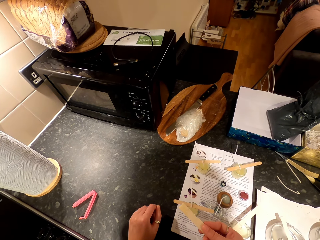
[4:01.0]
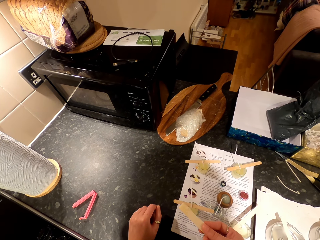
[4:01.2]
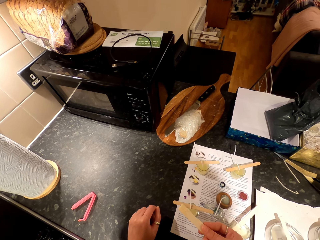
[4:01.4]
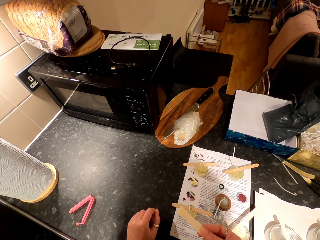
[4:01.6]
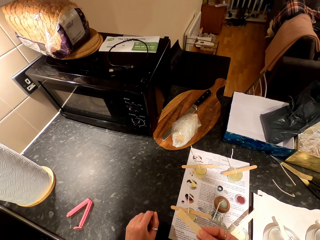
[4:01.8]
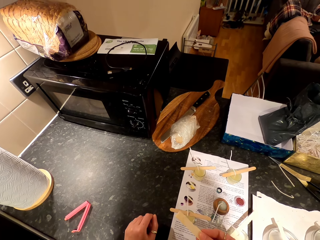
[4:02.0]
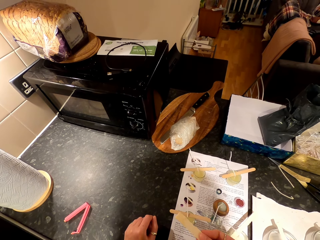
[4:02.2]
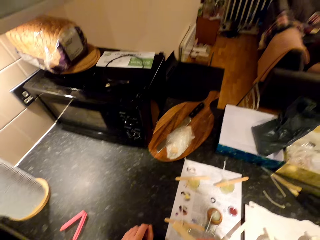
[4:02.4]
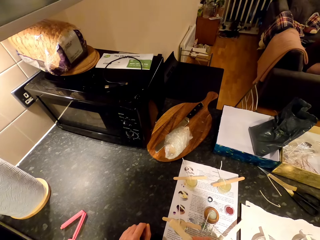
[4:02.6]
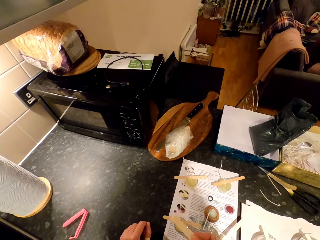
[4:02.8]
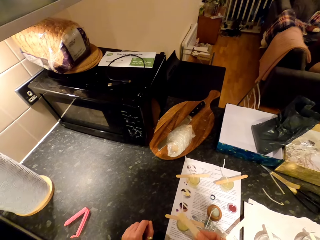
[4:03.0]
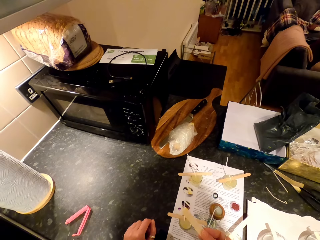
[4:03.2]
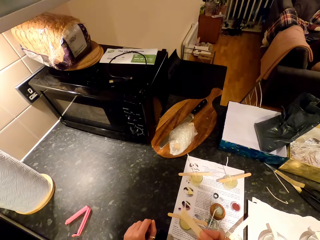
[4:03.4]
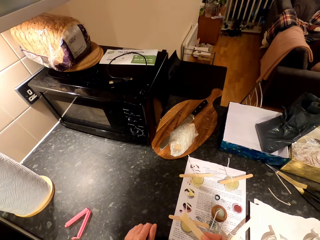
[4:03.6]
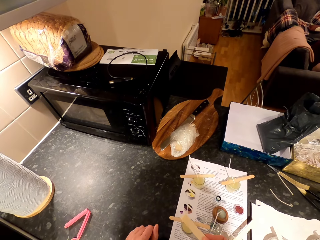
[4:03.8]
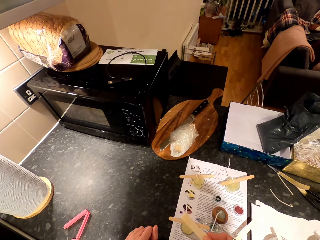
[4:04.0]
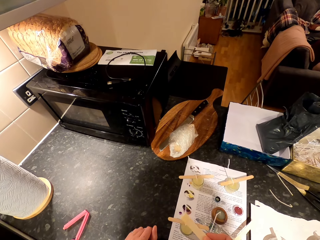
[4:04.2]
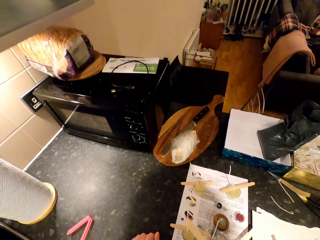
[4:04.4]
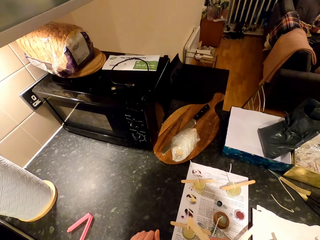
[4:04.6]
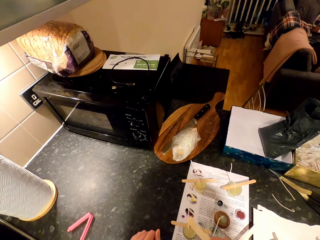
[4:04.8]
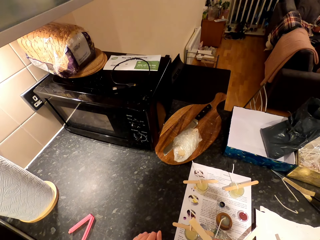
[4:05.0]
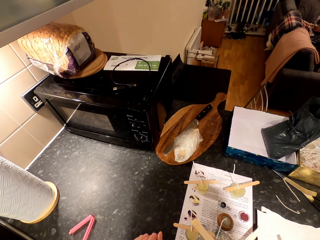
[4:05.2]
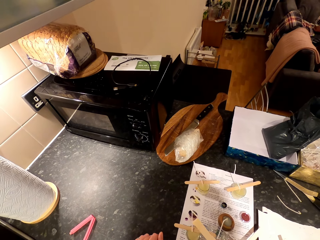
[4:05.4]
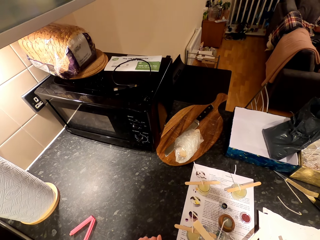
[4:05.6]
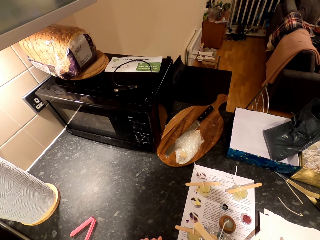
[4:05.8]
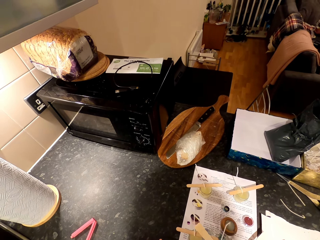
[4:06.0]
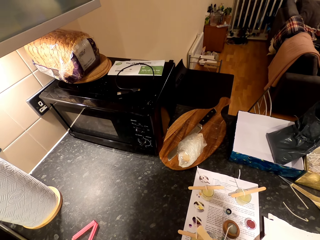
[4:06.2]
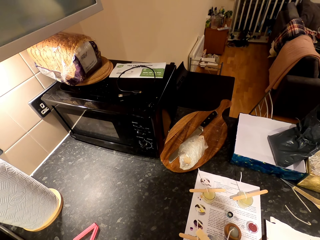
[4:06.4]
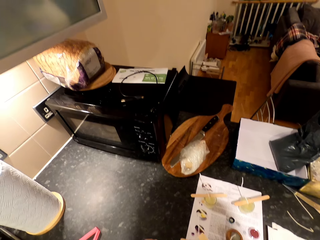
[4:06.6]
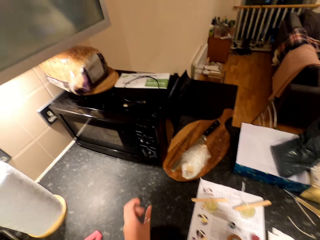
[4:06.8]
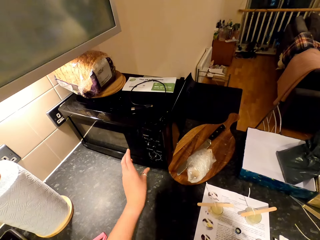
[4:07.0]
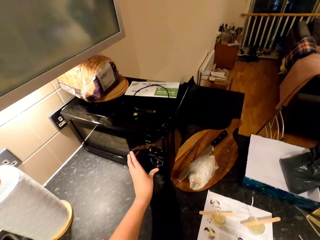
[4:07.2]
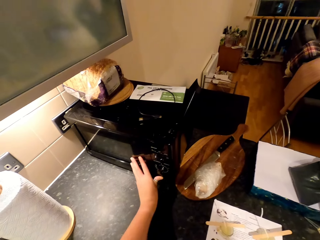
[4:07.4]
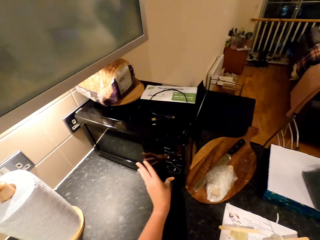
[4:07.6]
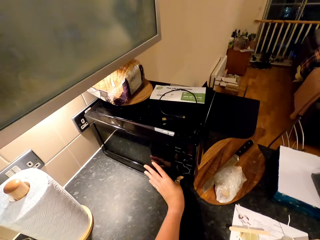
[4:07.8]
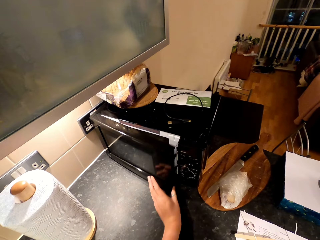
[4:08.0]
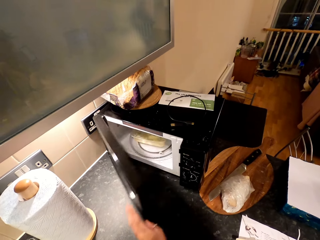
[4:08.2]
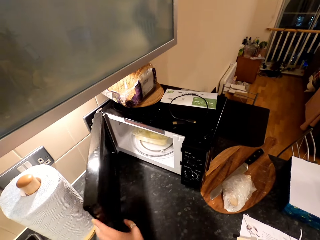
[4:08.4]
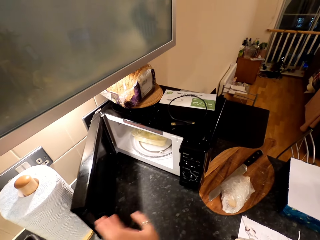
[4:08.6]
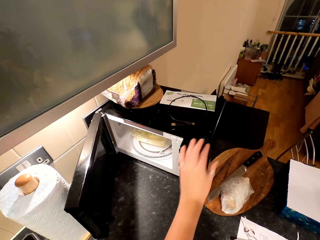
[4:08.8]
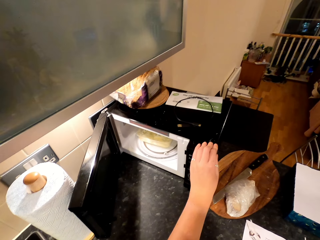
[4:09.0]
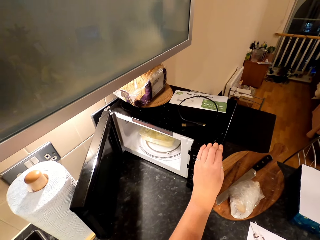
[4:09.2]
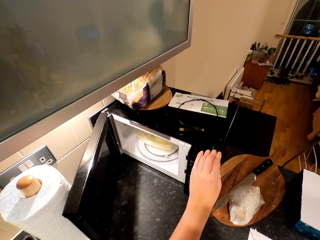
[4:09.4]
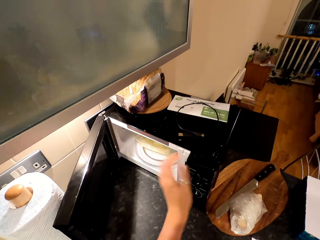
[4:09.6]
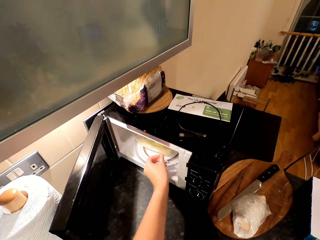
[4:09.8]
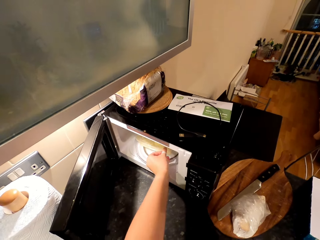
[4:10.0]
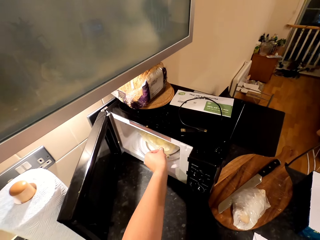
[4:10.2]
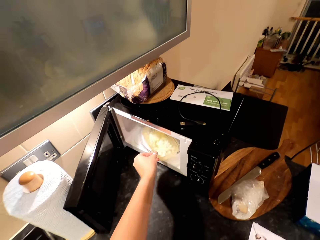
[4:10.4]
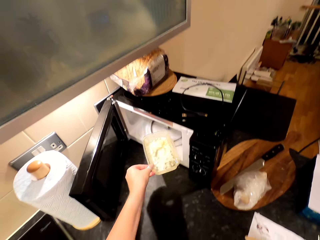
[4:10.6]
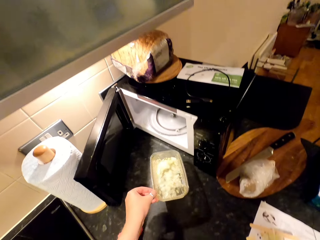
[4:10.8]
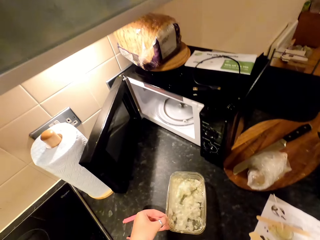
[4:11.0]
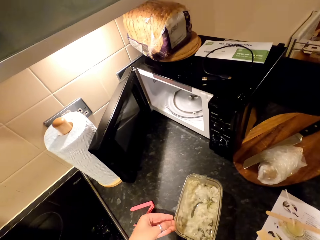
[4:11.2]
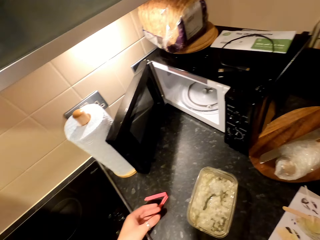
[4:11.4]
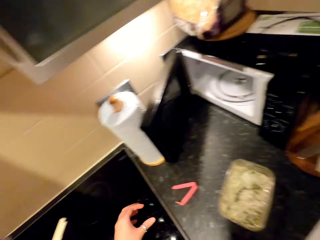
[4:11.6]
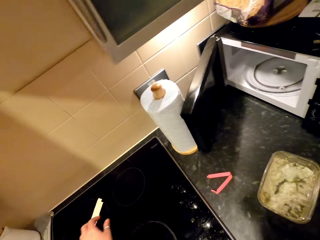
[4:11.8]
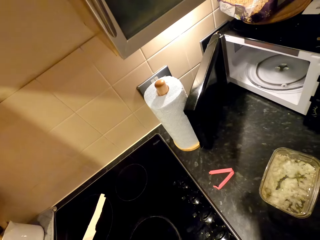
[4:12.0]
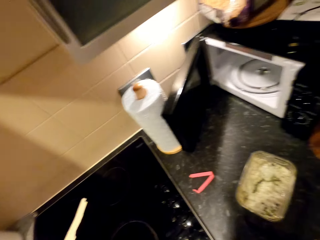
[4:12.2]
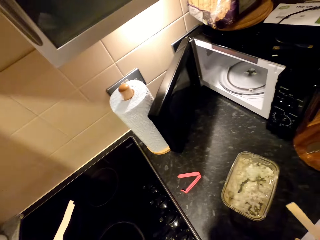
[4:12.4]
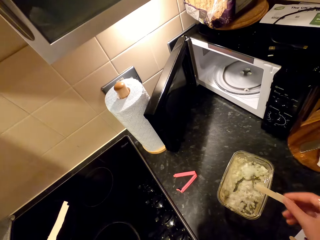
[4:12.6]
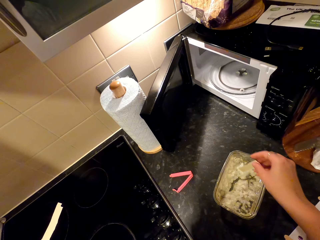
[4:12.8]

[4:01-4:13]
A woman sits on a couch. The camera wearer opens the microwave. They touch the button and hold the microwave. They pick up a dish in the microwave. They put the dish on the countertop. They look around.

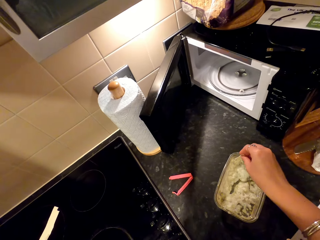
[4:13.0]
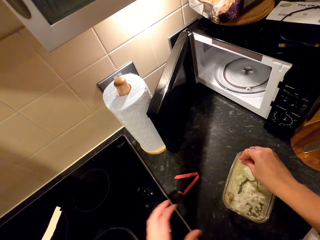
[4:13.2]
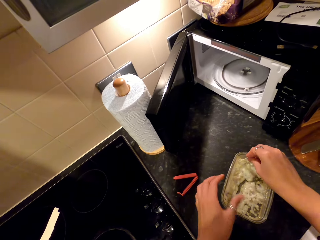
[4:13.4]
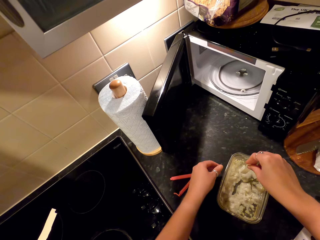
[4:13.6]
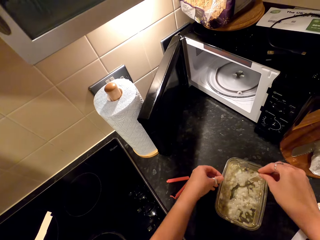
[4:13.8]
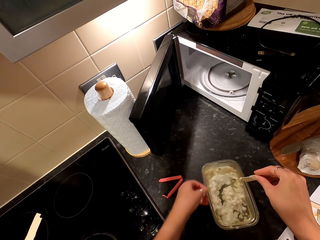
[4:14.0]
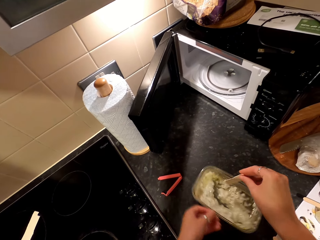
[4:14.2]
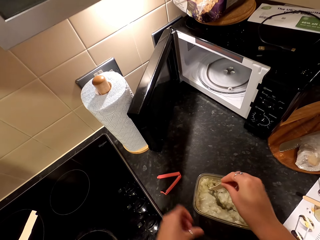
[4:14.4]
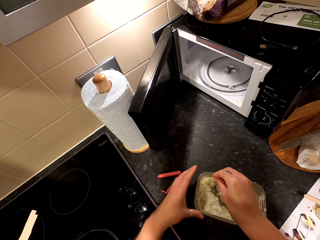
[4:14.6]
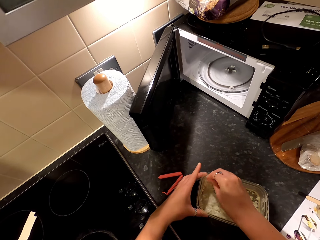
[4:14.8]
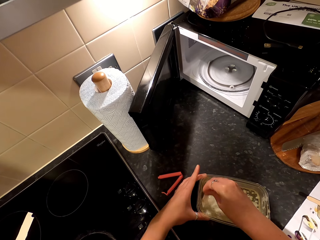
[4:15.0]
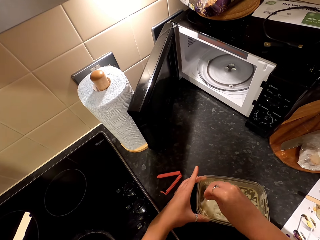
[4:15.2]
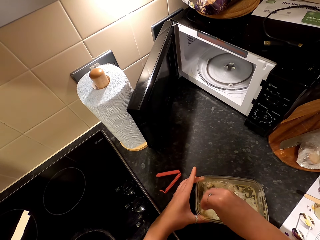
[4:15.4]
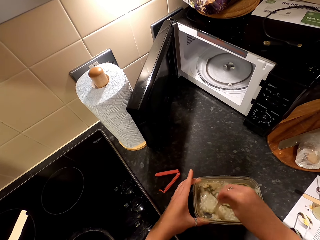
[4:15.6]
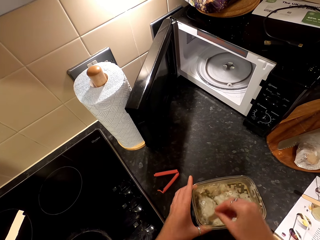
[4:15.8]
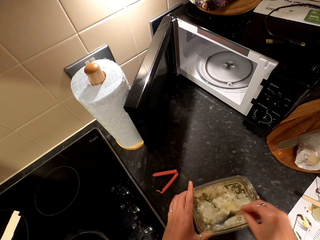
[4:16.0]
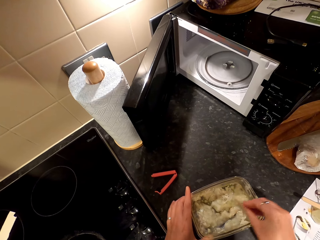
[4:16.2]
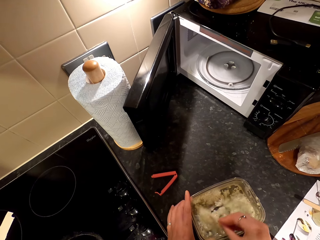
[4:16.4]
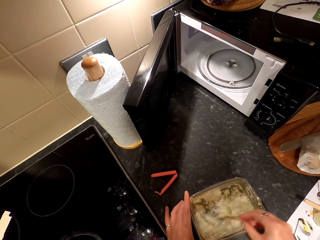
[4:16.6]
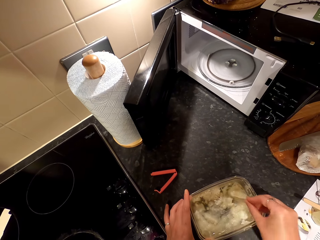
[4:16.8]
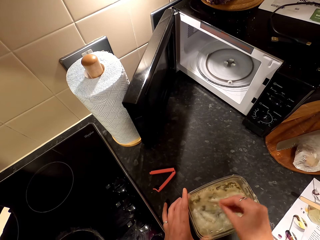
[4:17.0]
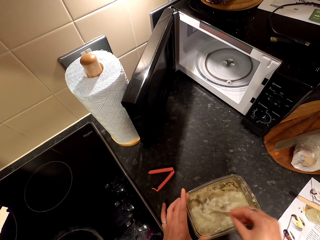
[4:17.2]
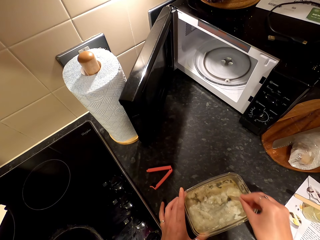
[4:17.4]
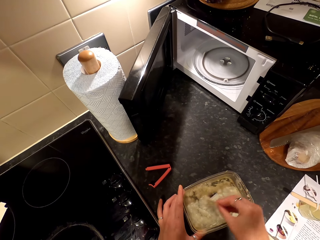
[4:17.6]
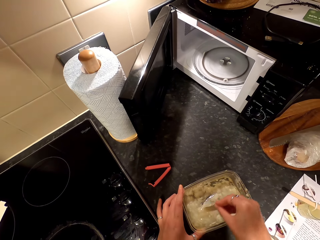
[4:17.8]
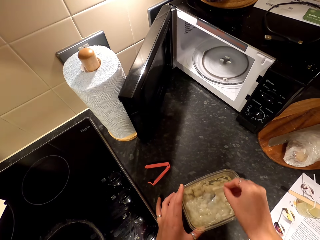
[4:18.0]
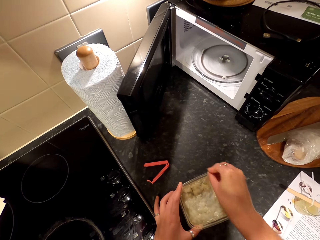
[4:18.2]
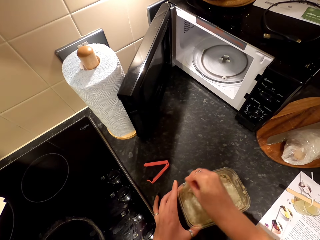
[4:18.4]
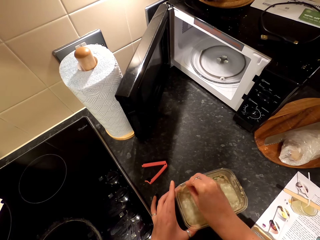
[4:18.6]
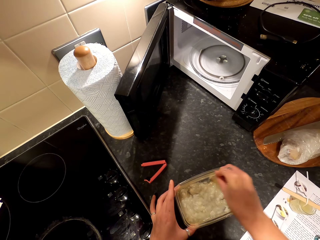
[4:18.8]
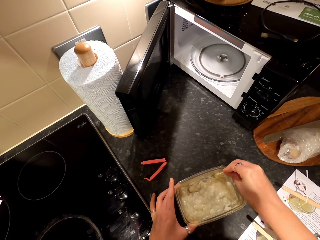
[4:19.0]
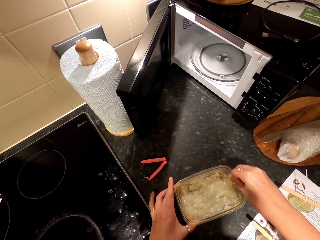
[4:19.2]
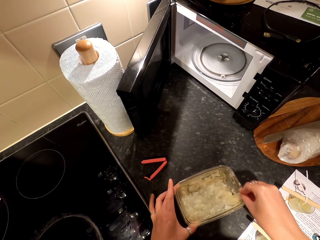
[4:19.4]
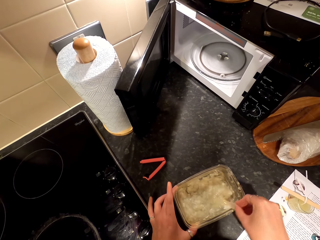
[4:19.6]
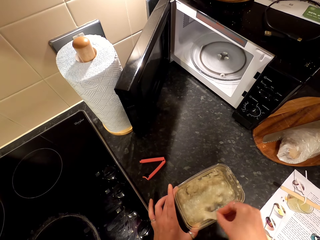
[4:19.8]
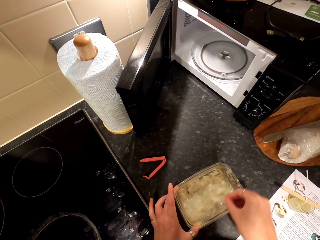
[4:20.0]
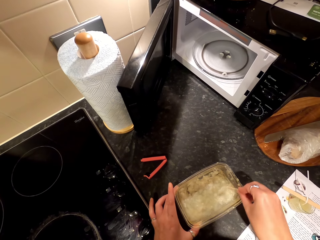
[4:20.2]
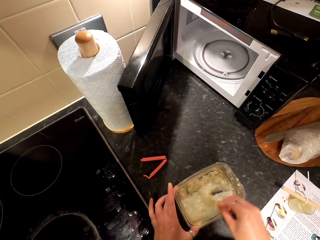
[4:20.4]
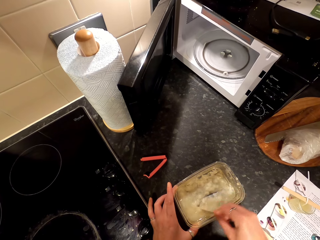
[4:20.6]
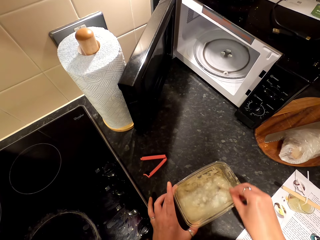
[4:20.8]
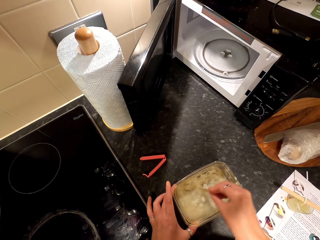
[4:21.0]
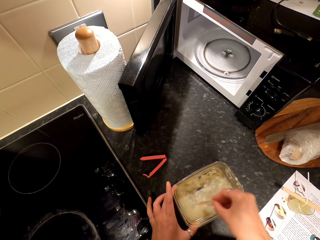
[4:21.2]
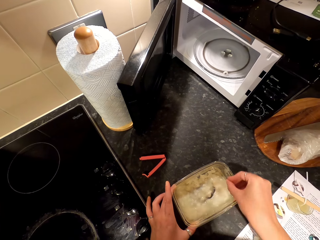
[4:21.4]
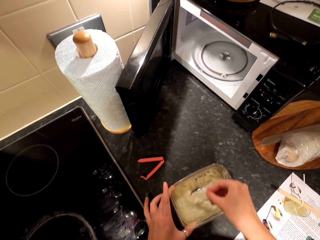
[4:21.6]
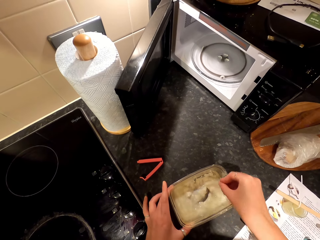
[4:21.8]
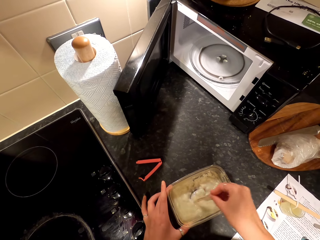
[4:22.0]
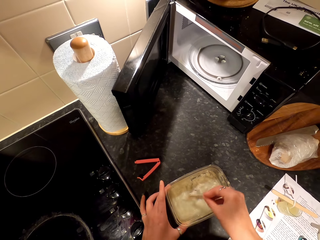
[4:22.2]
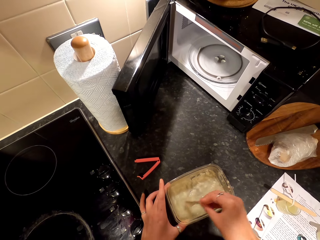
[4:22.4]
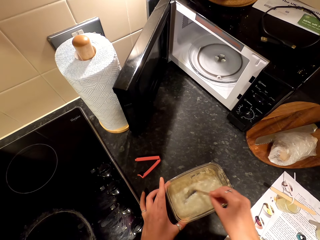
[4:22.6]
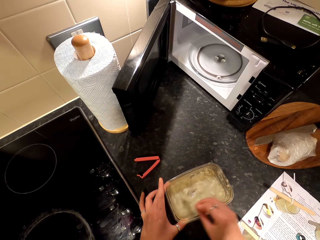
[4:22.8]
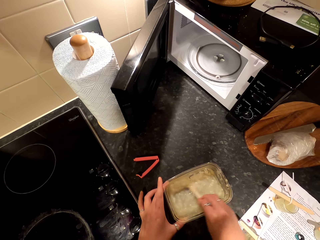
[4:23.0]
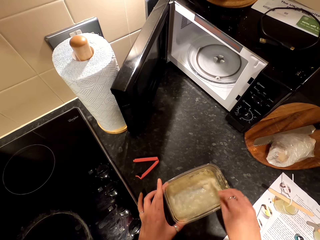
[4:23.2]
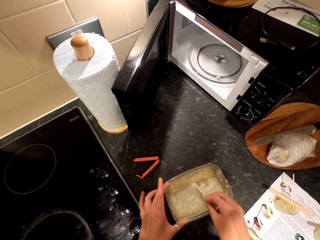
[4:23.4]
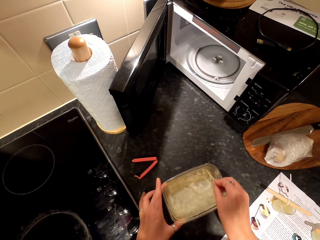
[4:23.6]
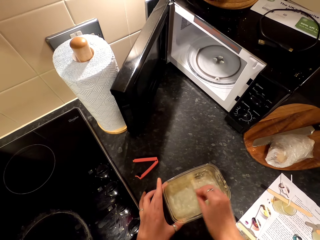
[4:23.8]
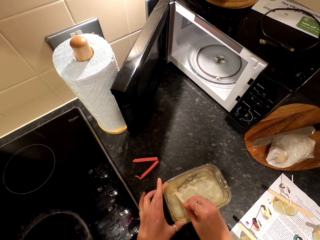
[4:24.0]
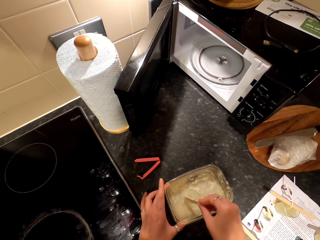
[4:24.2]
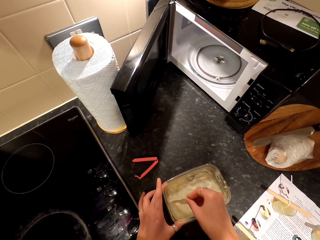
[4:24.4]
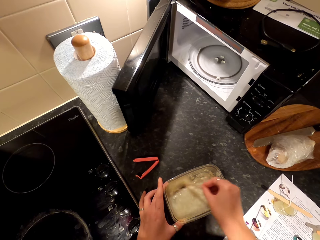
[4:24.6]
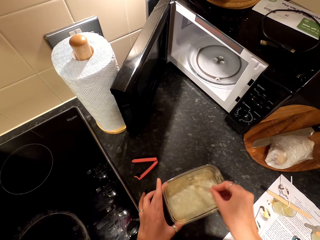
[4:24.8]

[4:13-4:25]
The camera wearer stirs wax particles in a dish with something. They turn the dish on the countertop. They stir the wax particles in the dish with something.
